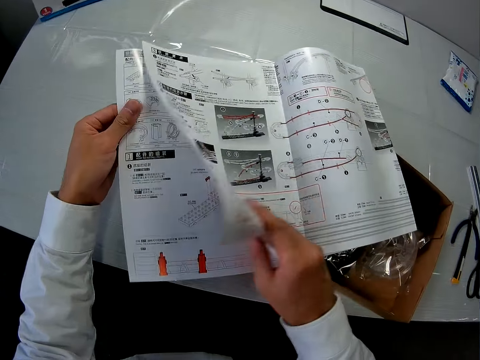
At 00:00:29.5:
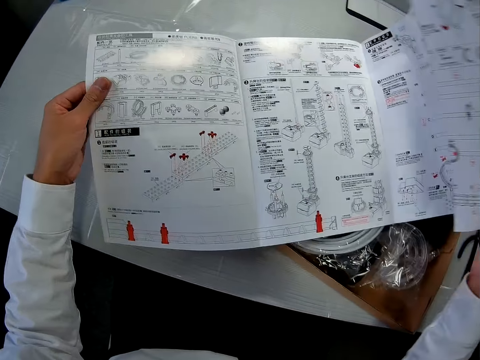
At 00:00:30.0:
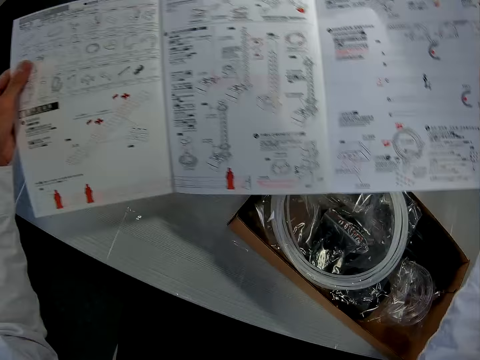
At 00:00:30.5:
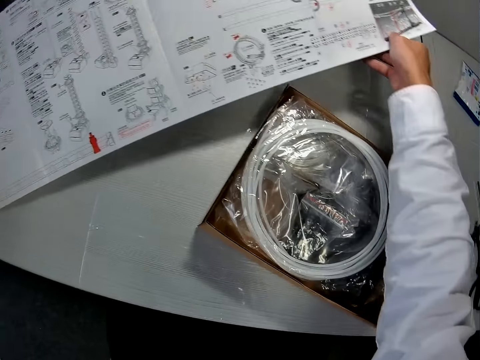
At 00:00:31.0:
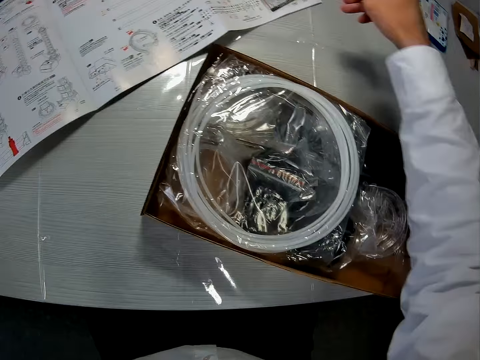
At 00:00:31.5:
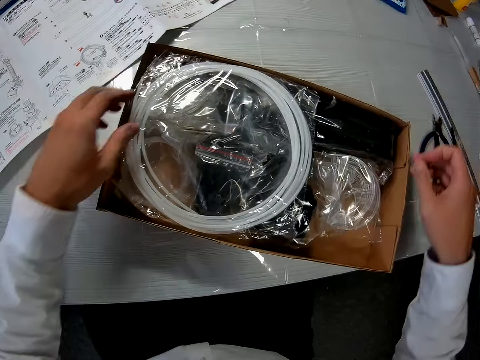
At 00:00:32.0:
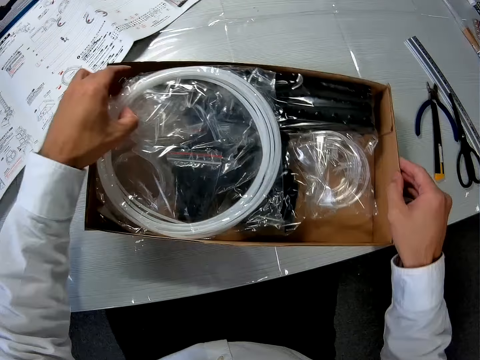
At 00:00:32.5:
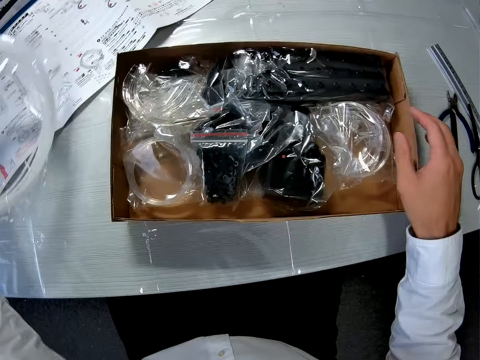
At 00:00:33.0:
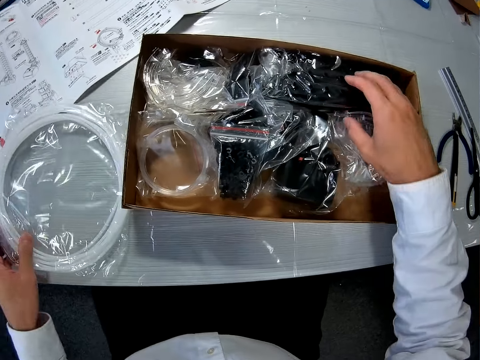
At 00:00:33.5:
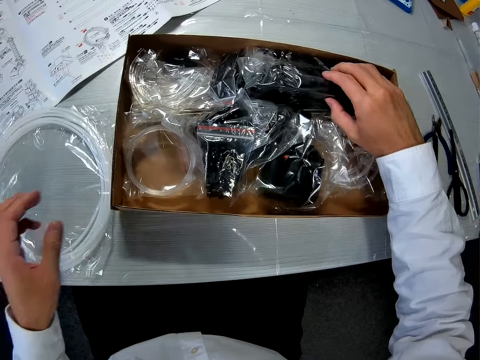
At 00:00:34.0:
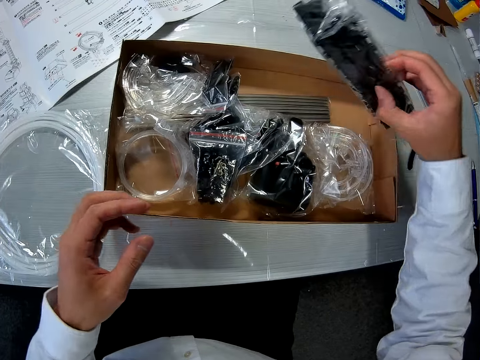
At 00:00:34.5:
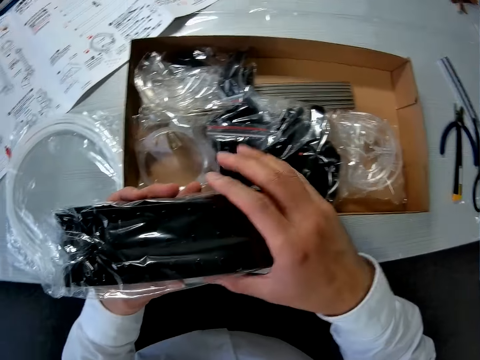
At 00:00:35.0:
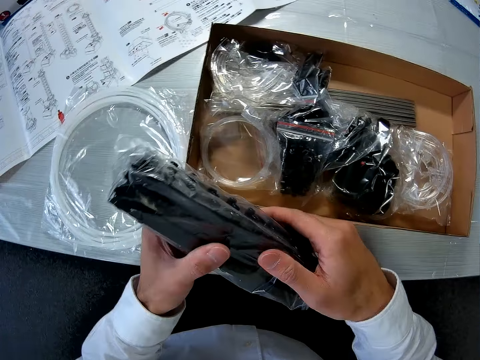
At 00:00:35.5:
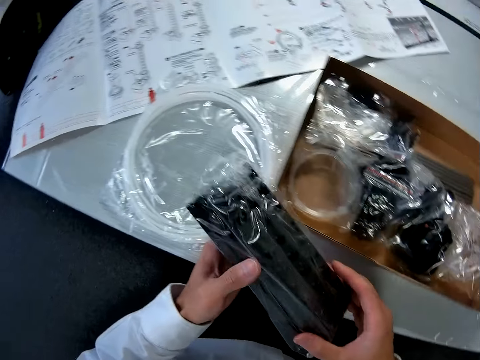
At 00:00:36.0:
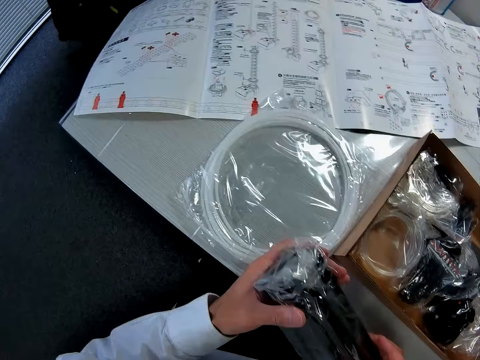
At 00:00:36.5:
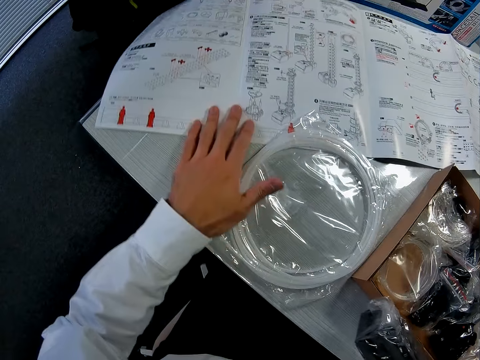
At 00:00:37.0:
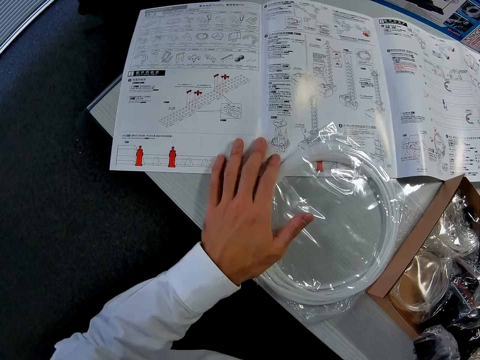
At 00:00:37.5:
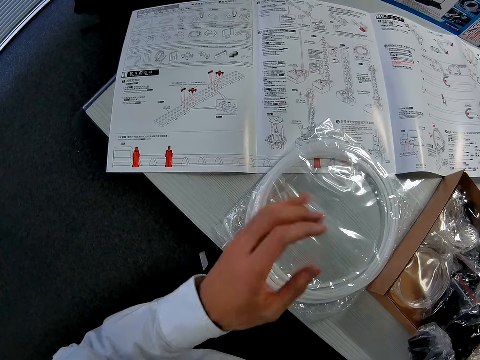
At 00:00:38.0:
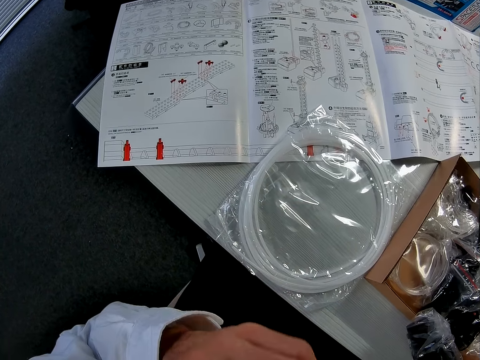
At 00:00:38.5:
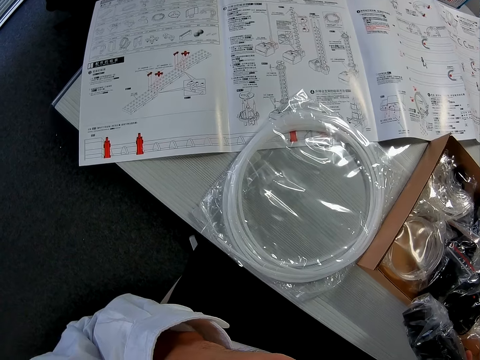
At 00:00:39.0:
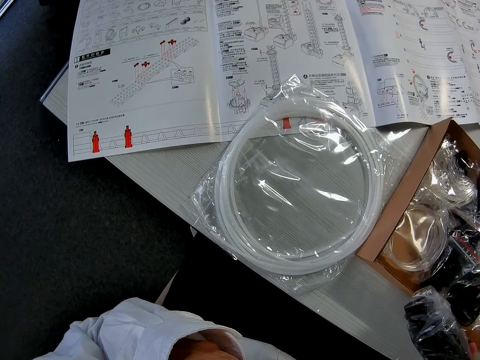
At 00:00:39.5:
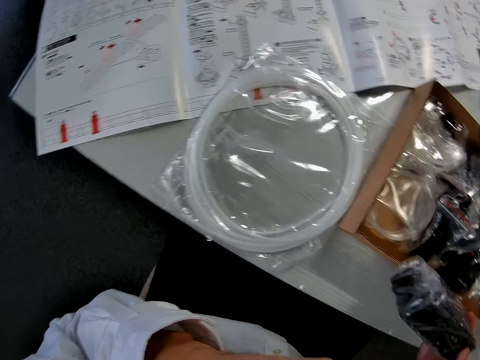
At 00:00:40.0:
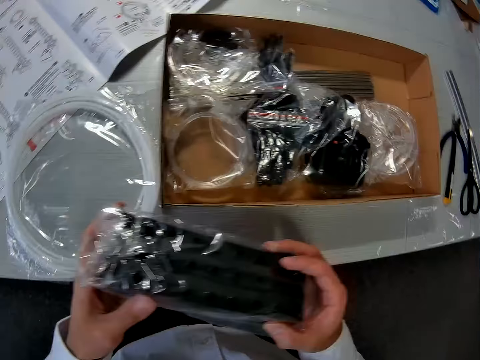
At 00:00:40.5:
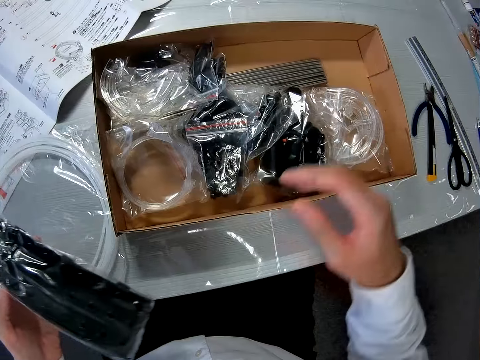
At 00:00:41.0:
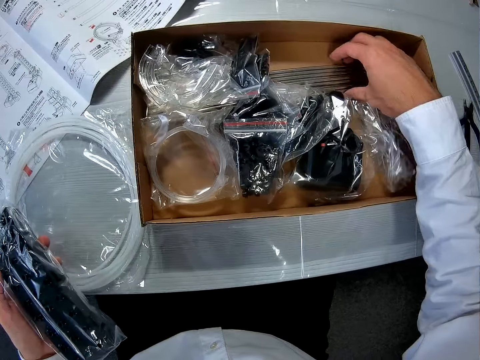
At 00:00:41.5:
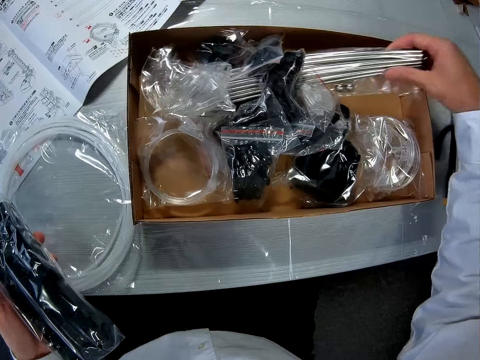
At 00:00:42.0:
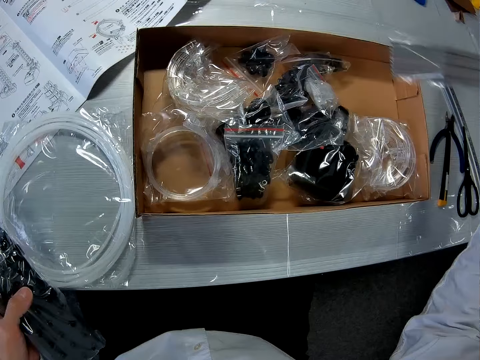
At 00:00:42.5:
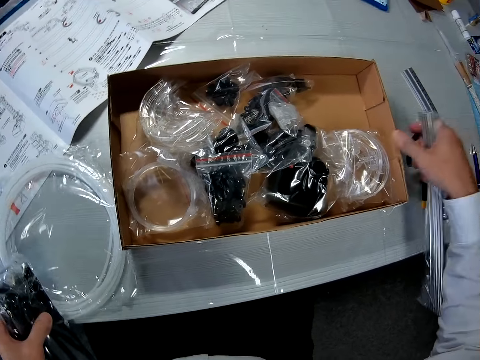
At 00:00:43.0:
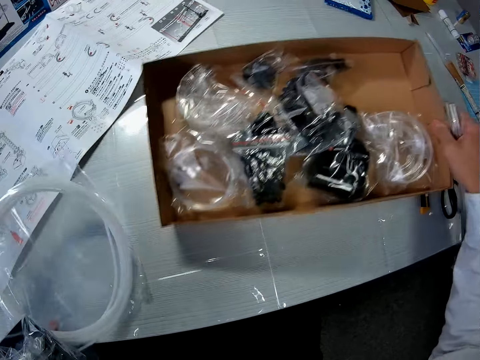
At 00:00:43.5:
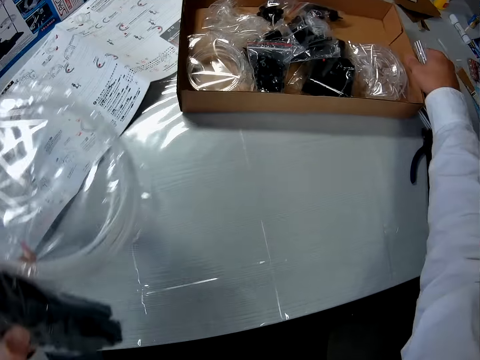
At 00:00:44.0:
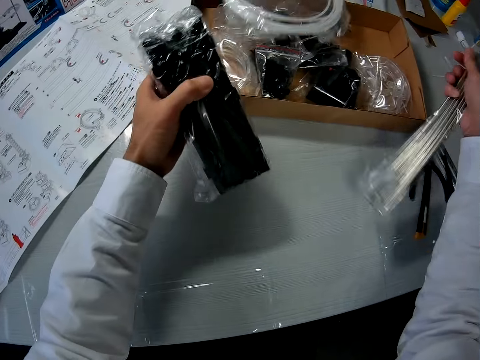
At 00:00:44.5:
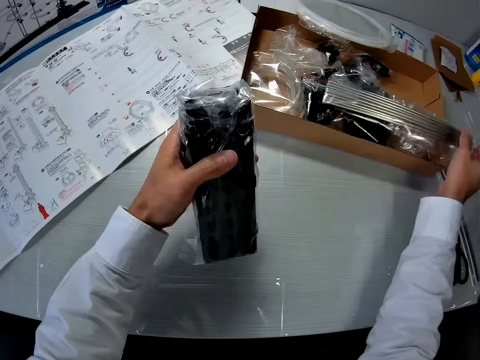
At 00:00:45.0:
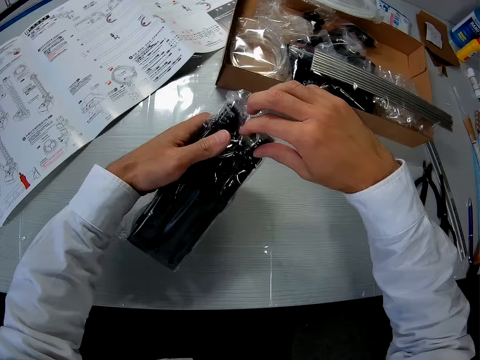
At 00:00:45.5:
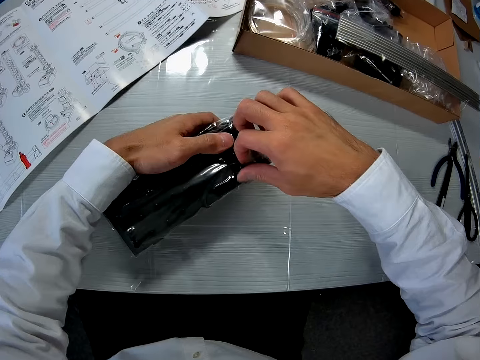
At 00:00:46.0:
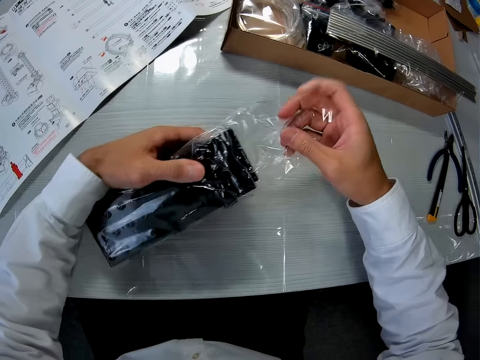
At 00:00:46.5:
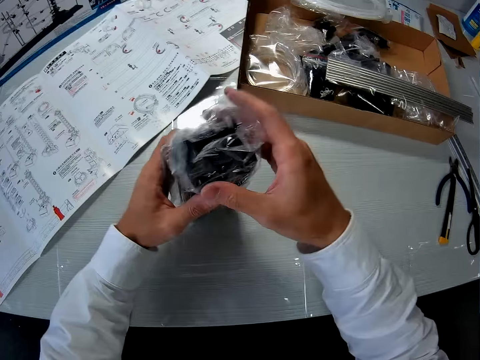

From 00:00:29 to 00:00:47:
The camera wearer opens another paper. He looks at the piece of paper. He places the paper on the table. He removes a nylon or standard rail from the carton. He places the standard rail on the table. He removes a second nylon or base from the carton. He holds the nylon with both hands. He examines the nylon. He moves the manual closer on the table. He places his hand on the paper and lifts his hand from the paper. He examines the manual. He lifts his hand towards his face. He moves the nylon from his right hand to his left hand. He holds the base with both hands. He removes a third nylon or shaft from the carton. He picks the rail standard from the table. He drags the carton on the table. He throws the rail near the carton. He places the shaft in the carton. He opens the paper containing the base.

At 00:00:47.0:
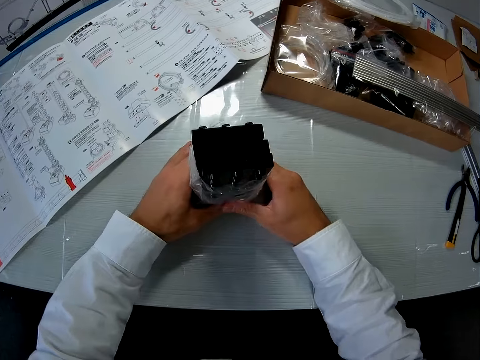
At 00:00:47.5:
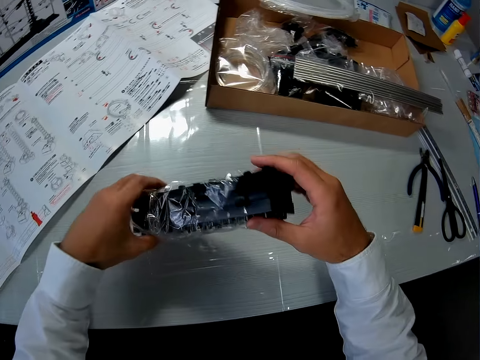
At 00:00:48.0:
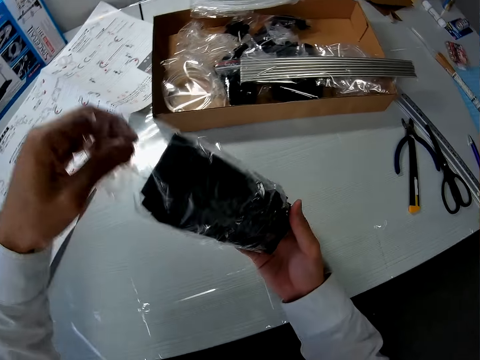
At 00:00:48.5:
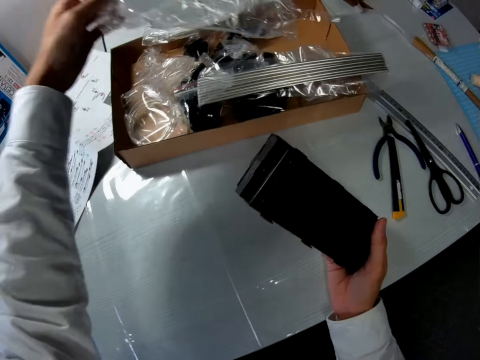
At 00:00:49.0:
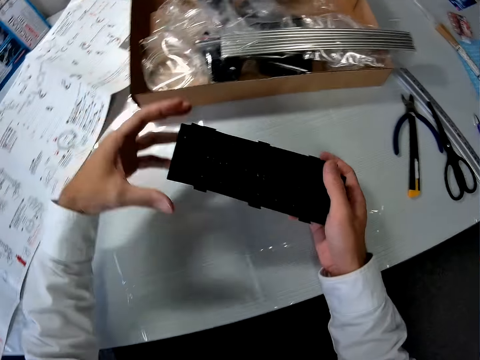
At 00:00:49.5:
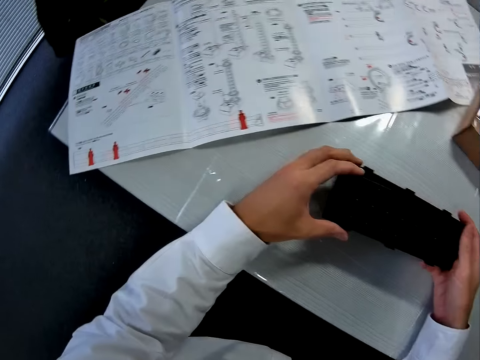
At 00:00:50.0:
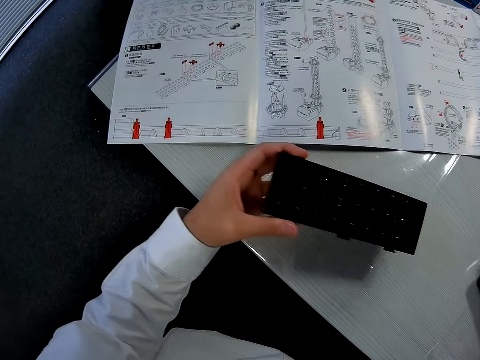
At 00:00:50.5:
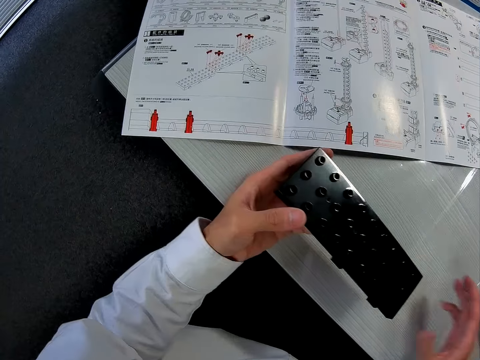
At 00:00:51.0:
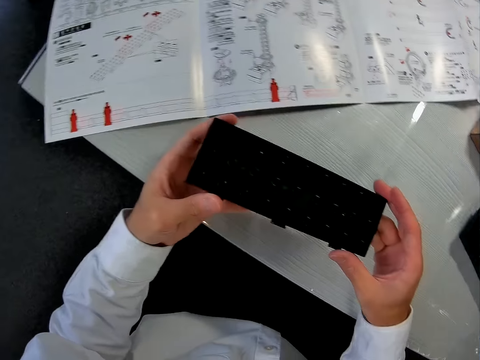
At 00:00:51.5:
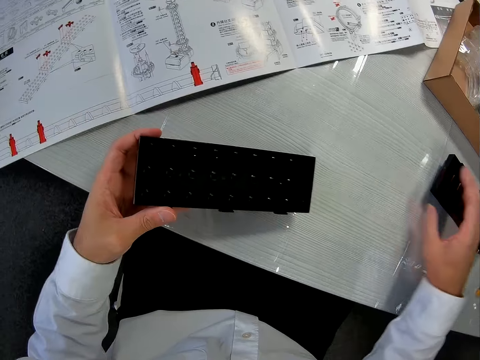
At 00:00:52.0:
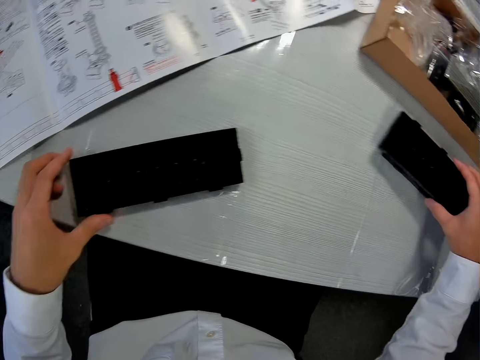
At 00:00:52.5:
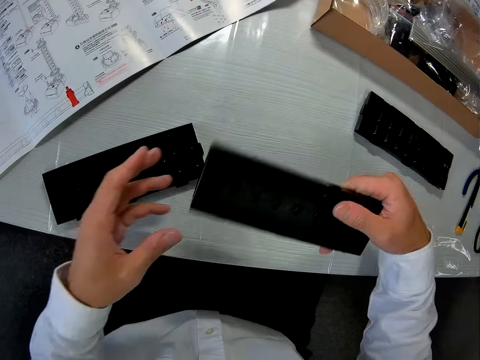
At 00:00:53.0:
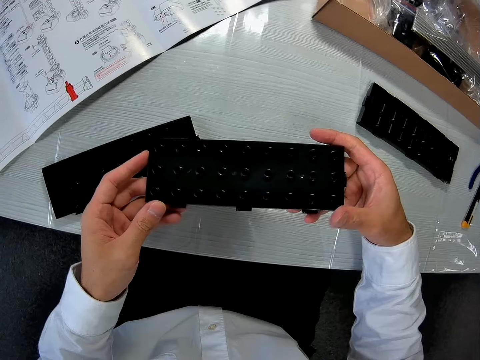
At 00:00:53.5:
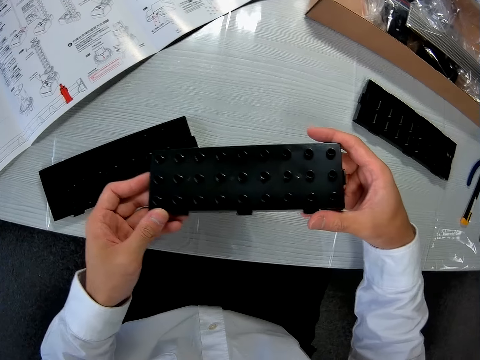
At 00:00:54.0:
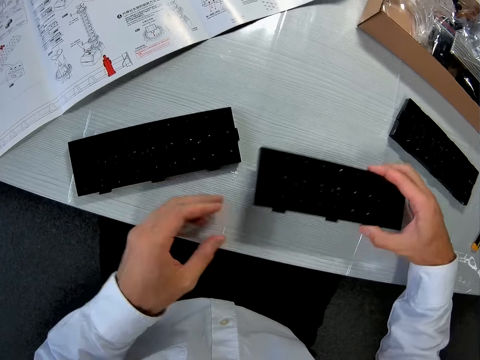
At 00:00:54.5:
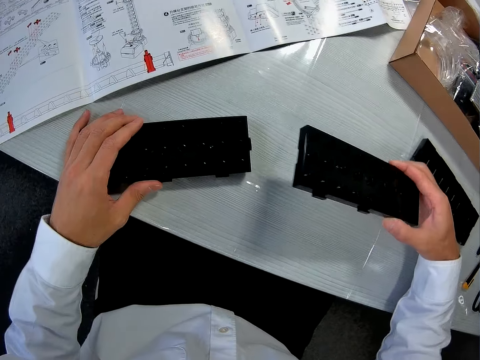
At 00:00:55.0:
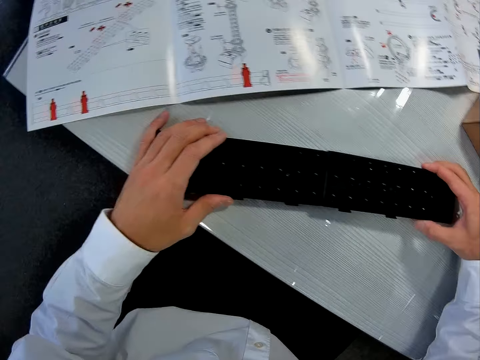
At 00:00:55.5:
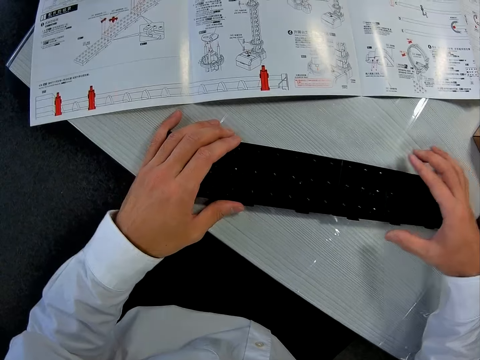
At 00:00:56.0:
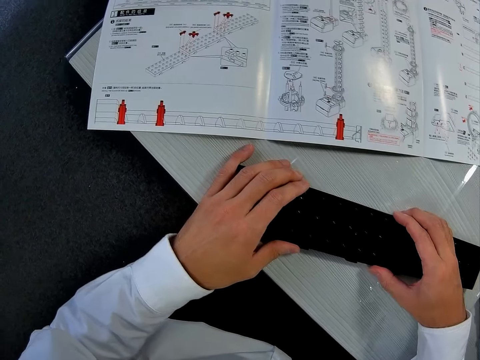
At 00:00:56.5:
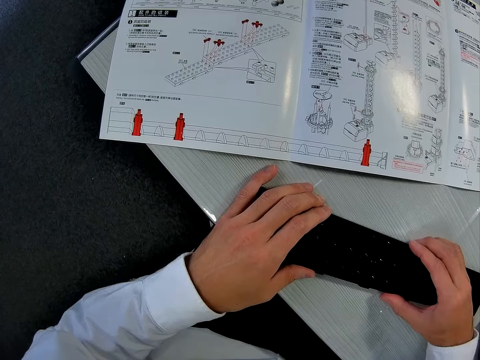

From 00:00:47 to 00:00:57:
The camera wearer brings out three pieces or bases of a mechanical model from the nylon. He throws the paper containing the base in the carton. He separates the three pieces. He holds the base. He drops the second and third pieces on the table. He holds the first piece with both hands. He looks at the base. He drops the first piece on the table. He picks the second piece from the table. He holds the second piece with both hands. He looks at the base. He holds the first piece with his left hand. He places the other base on the table. He joins the first and second pieces together.
